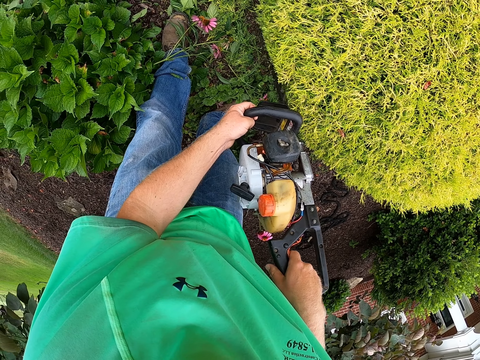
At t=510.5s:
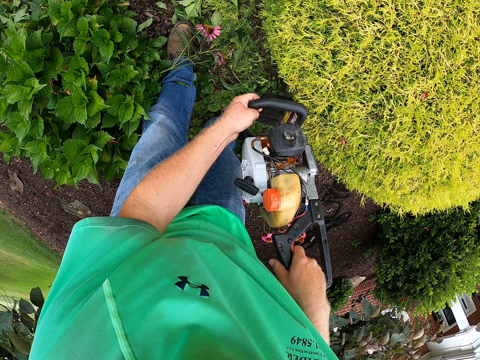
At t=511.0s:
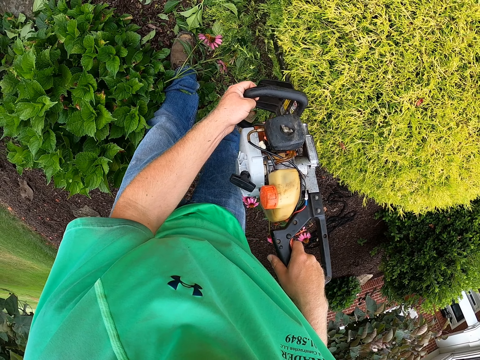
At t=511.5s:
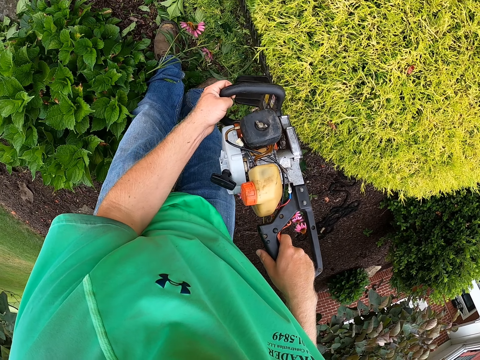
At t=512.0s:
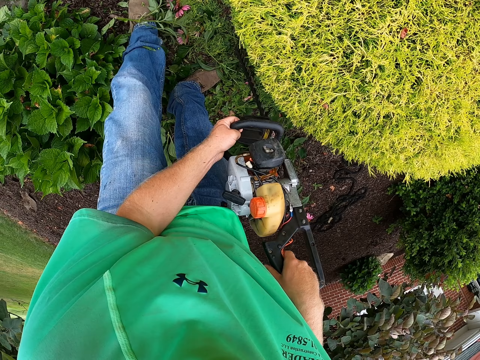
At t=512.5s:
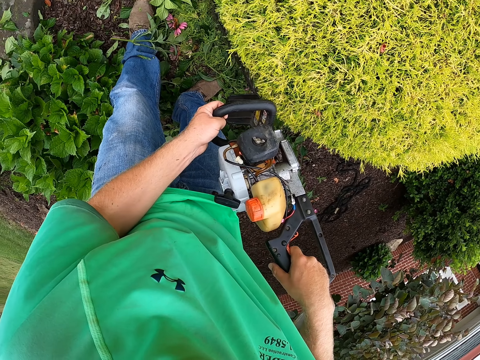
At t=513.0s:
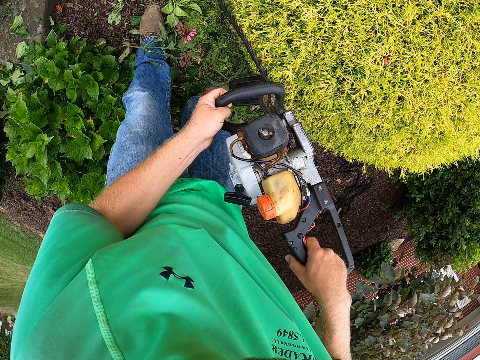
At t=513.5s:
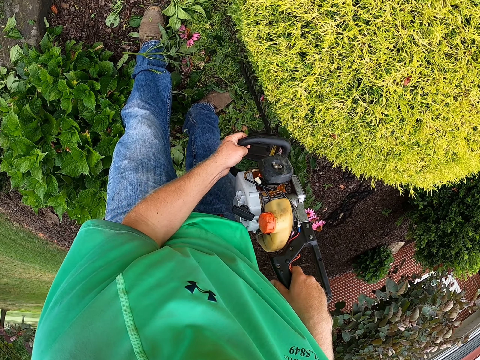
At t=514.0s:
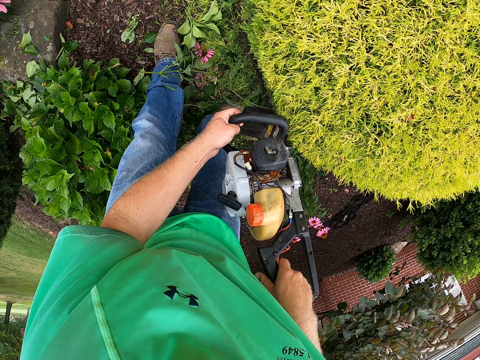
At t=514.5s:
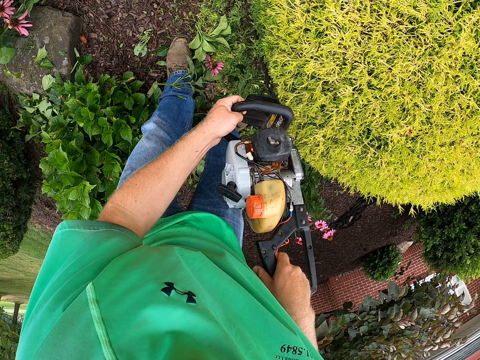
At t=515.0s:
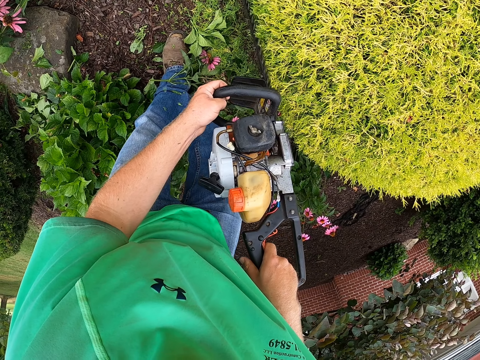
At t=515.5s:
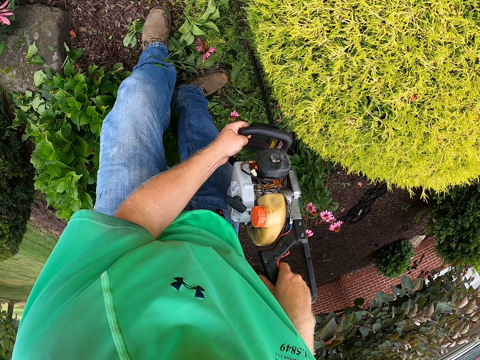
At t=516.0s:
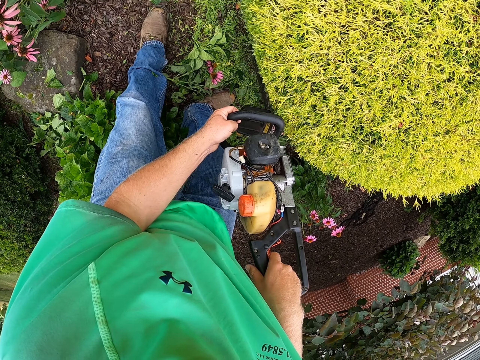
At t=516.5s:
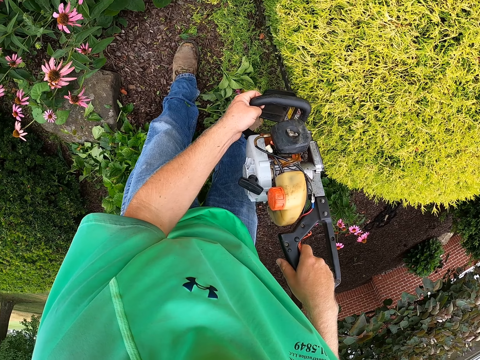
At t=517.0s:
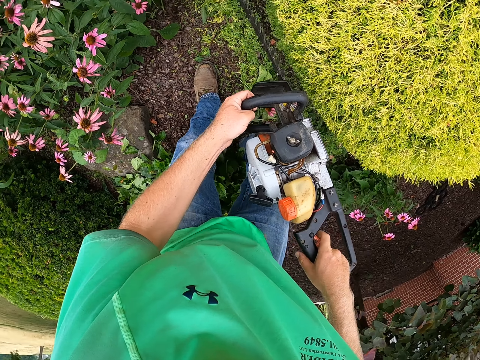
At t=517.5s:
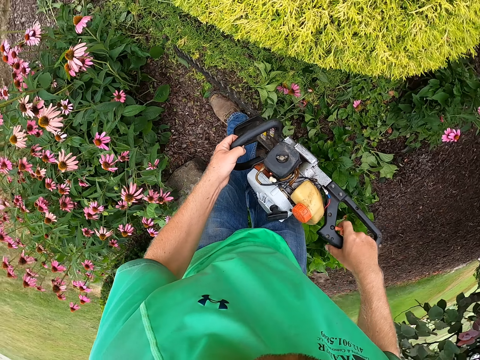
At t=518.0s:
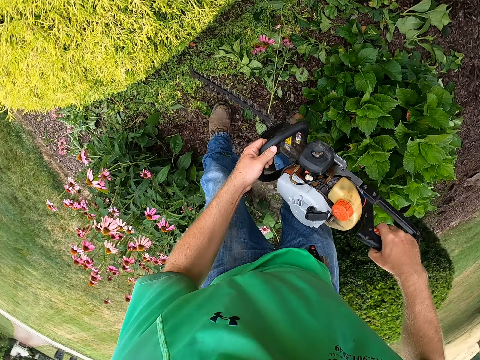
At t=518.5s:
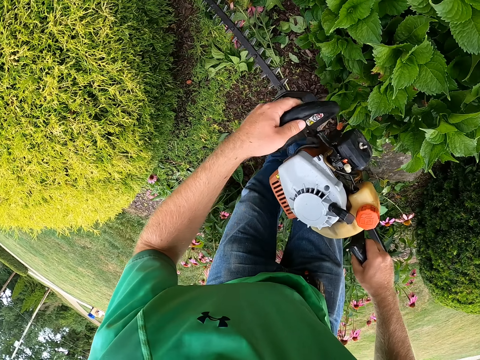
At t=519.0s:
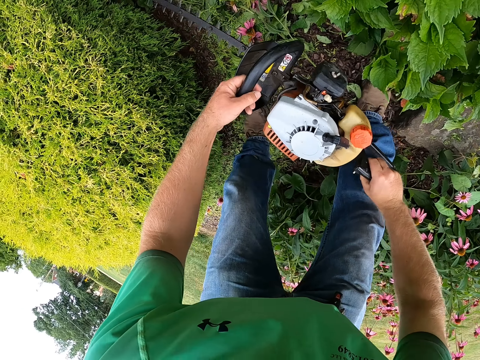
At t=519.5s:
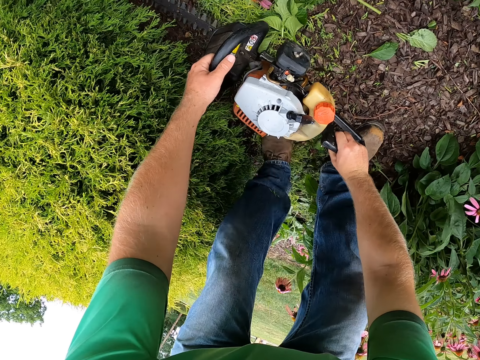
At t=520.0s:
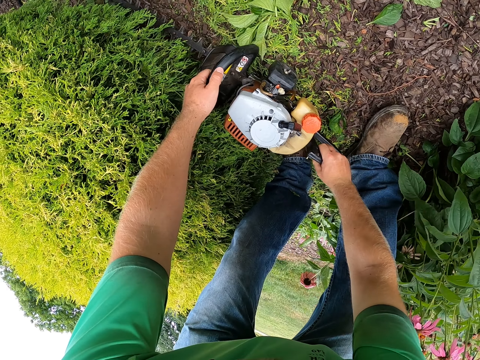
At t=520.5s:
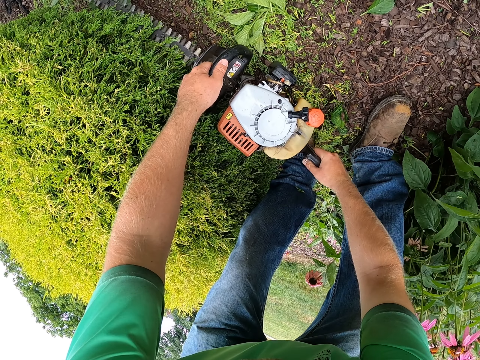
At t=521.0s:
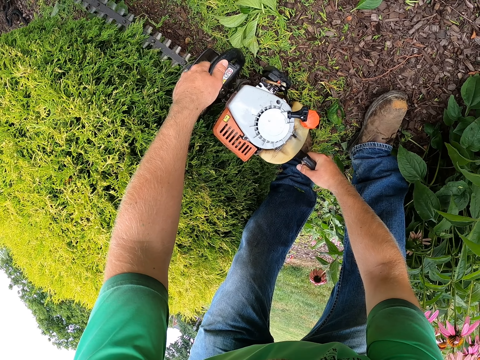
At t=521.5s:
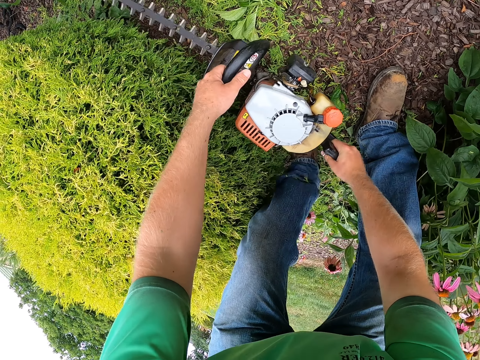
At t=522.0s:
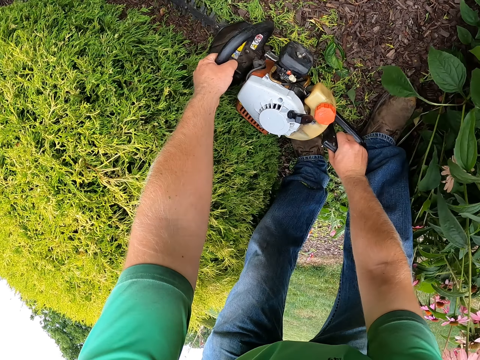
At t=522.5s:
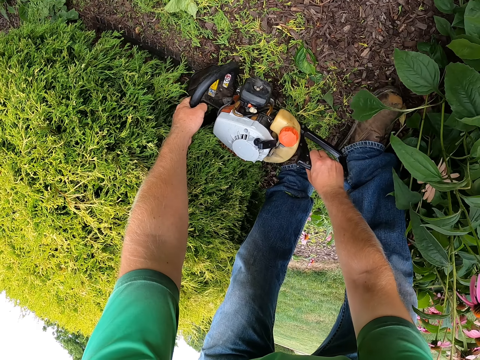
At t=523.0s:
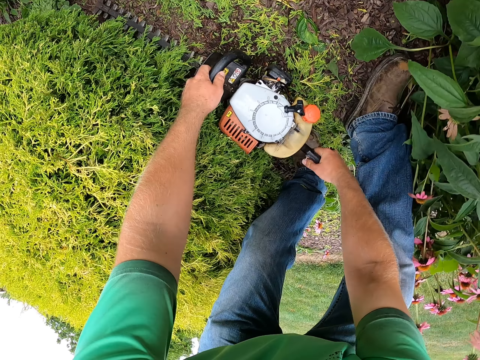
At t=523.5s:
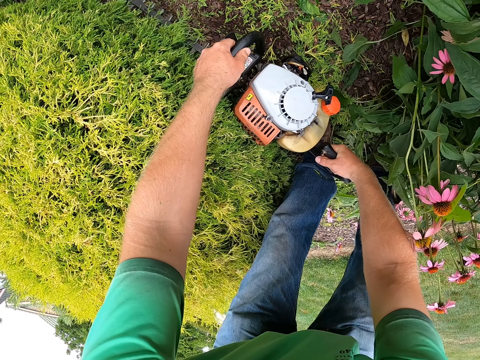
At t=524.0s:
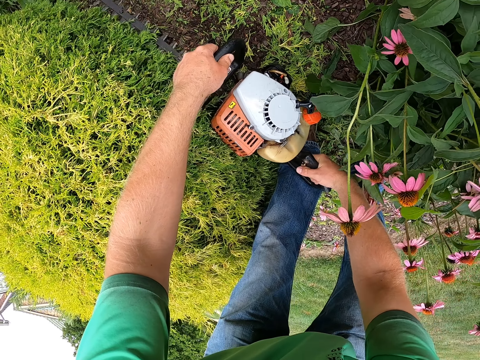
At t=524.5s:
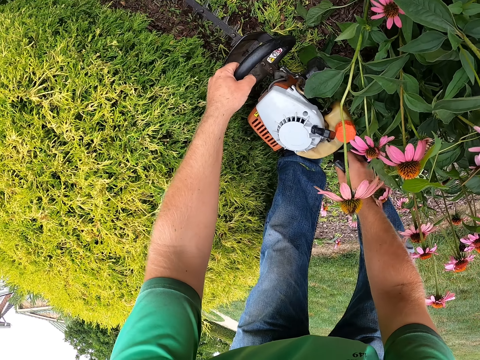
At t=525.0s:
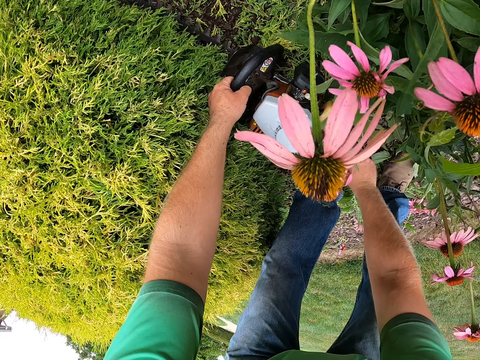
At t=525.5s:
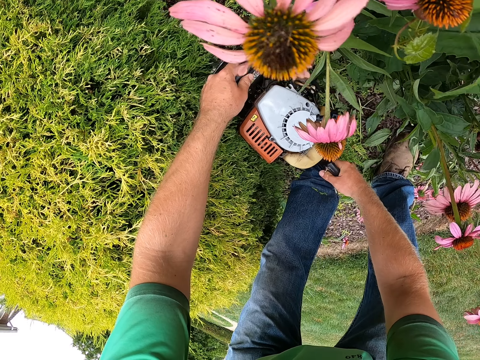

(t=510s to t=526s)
The camera wearer moves. They trim plant leaves. They trim plant leaves again. They move. They trim plant leaves. They move.

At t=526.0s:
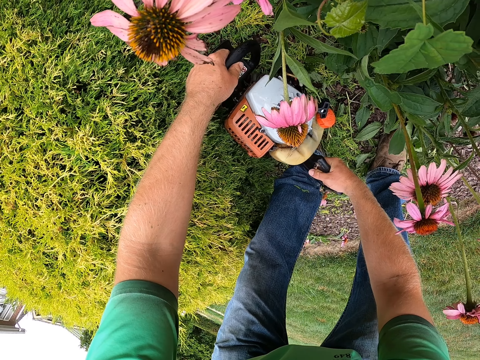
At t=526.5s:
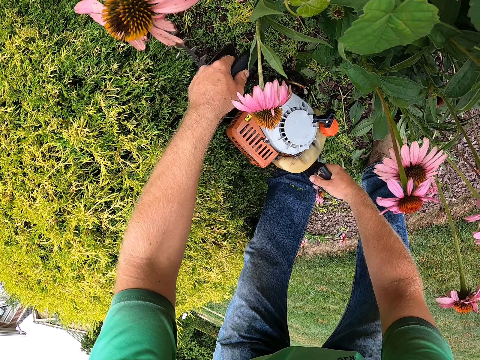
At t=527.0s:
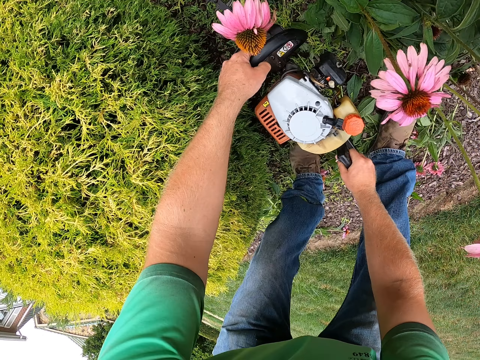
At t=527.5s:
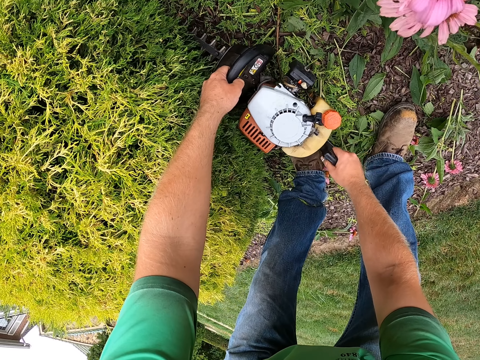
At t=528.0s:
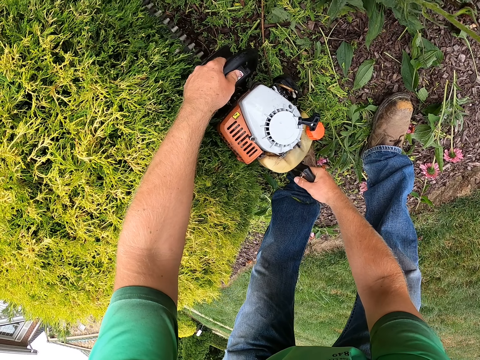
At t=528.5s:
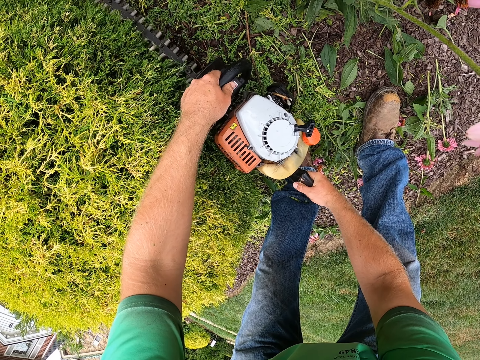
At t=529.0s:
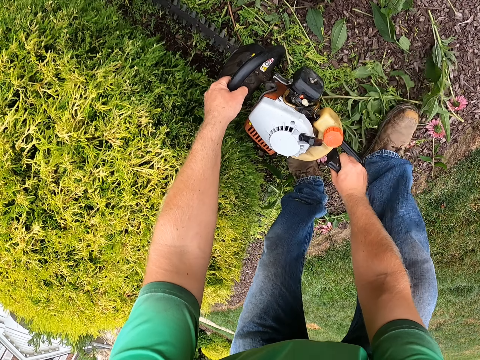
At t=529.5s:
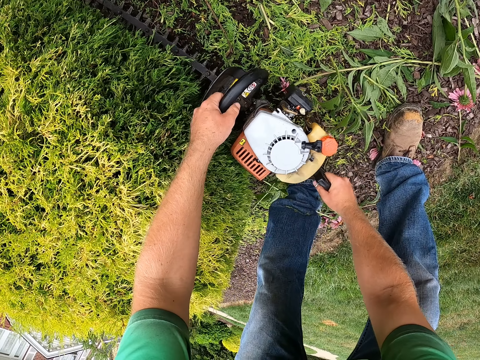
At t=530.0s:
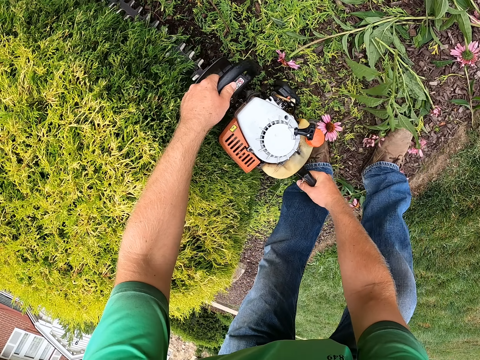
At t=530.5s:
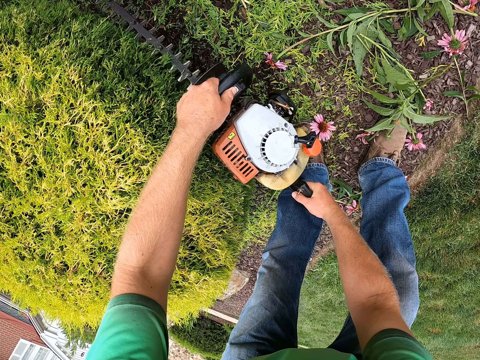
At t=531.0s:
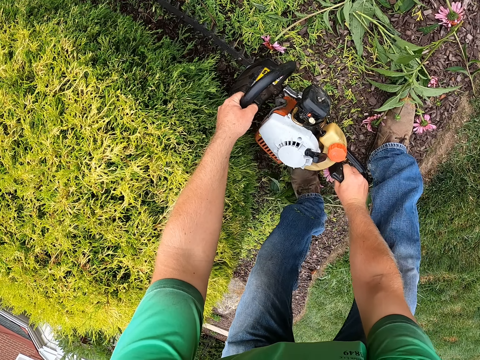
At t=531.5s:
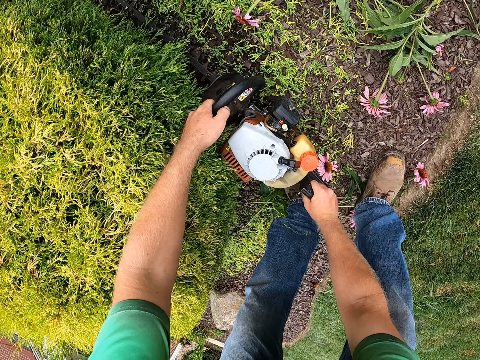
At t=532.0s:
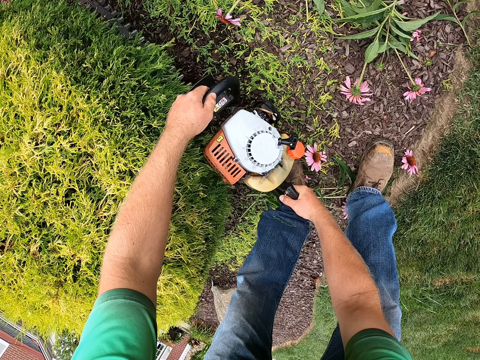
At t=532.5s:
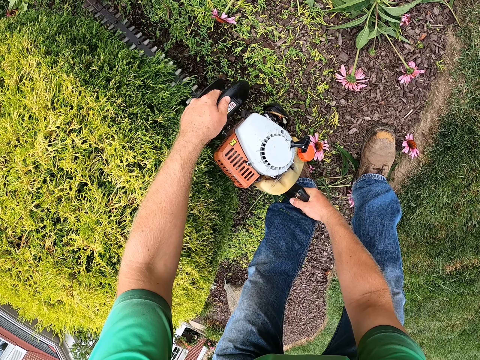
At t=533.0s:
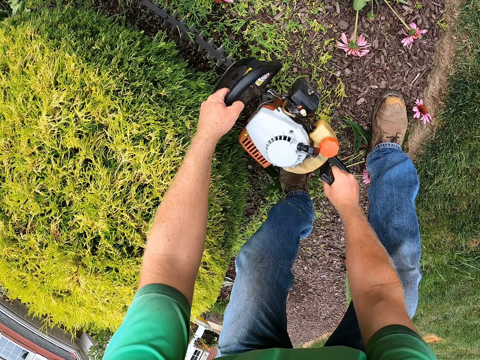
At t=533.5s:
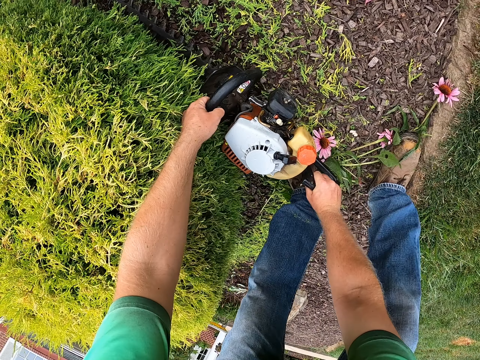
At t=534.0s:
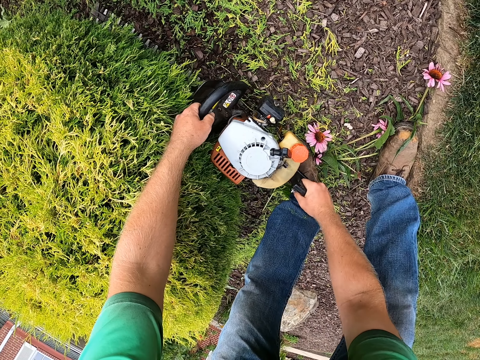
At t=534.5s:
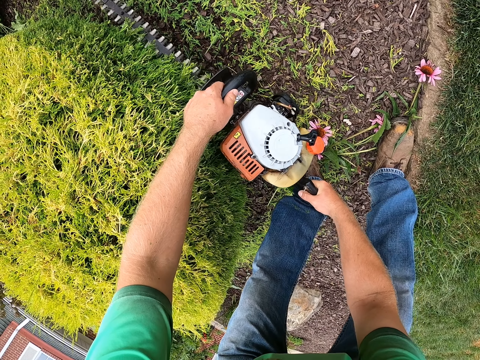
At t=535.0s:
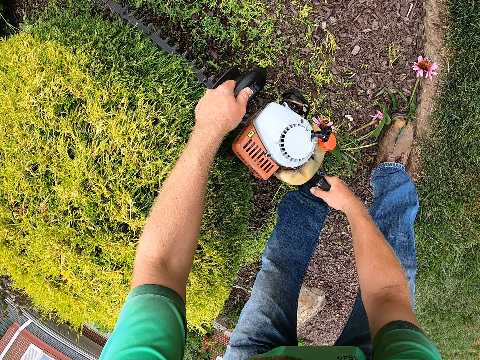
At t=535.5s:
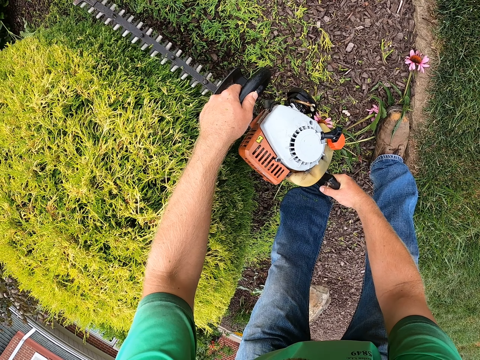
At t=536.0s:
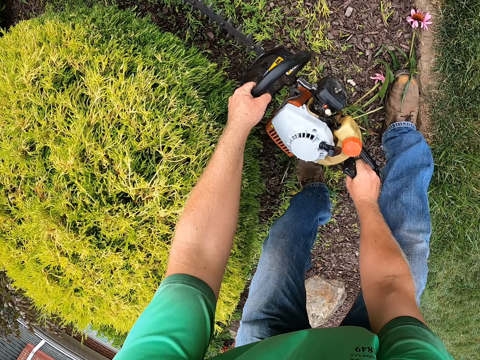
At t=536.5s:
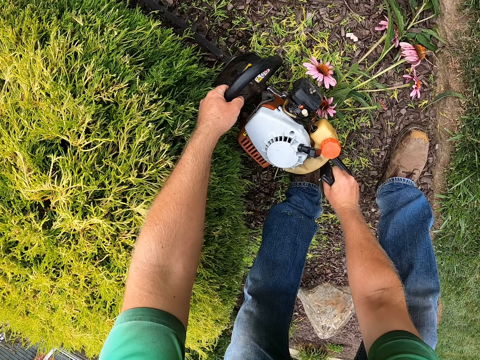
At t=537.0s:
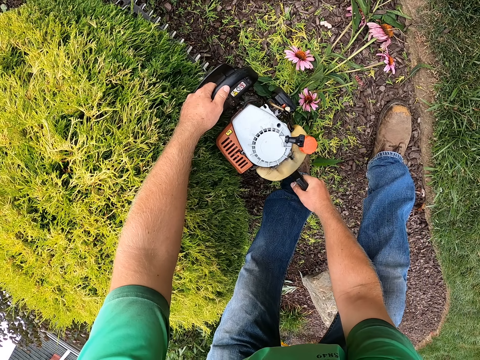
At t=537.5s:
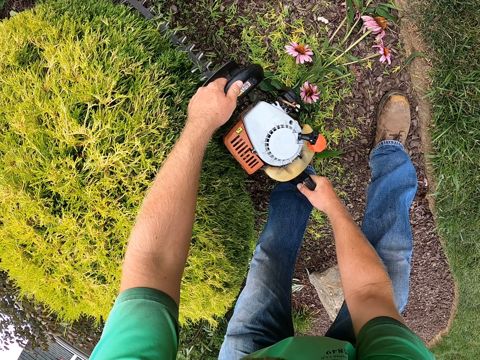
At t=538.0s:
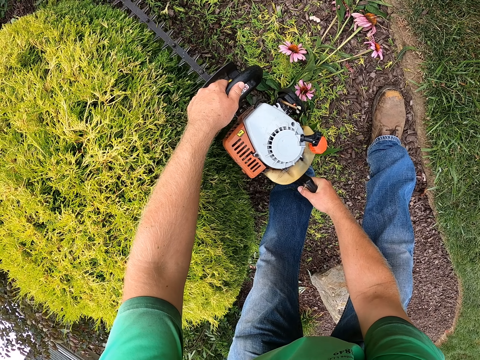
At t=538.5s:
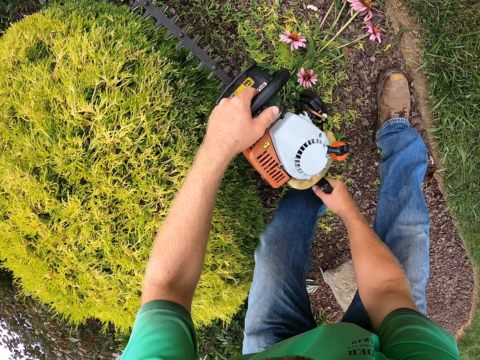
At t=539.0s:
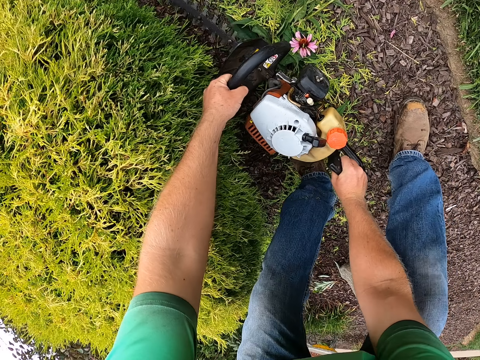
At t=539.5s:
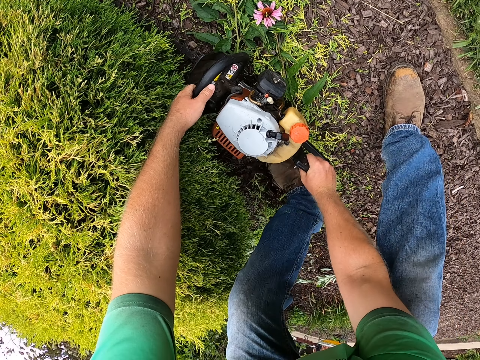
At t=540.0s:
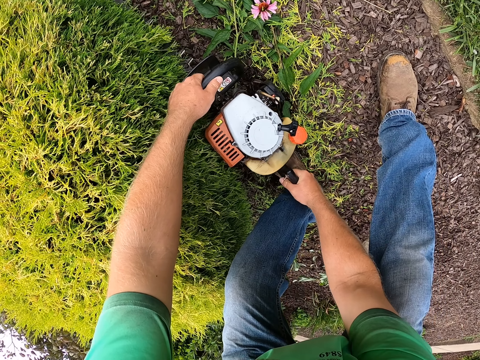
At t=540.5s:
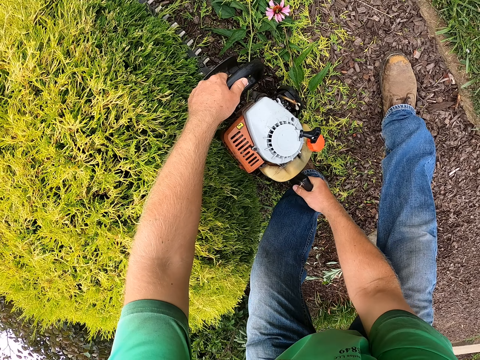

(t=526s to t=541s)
The camera wearer trims plant leaves. They move. They trim plant leaves. They move.
